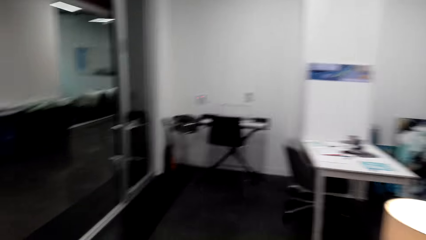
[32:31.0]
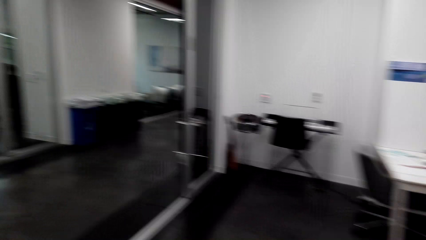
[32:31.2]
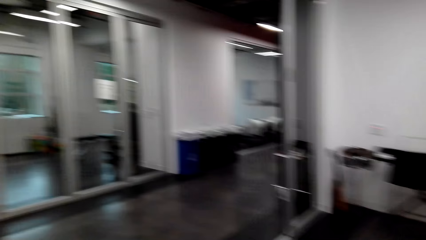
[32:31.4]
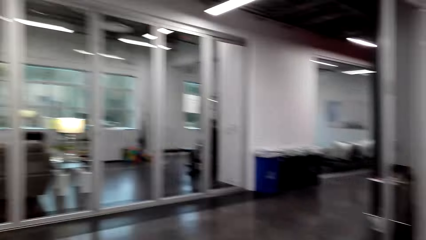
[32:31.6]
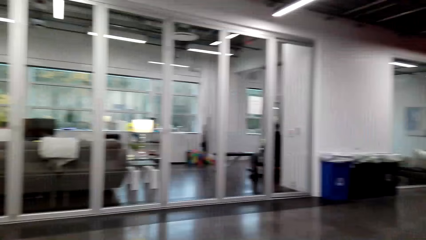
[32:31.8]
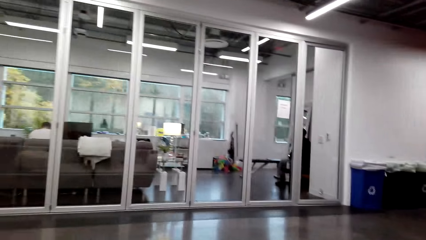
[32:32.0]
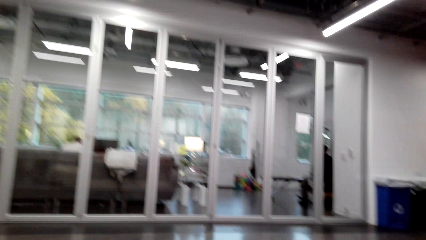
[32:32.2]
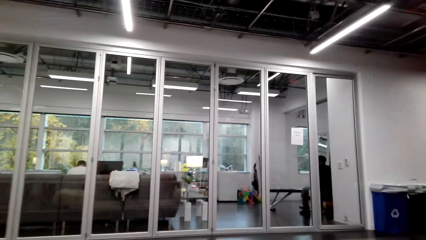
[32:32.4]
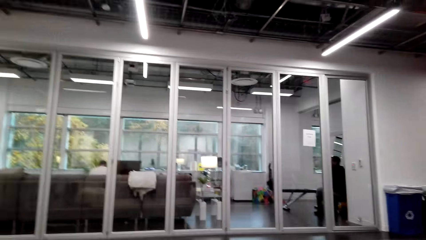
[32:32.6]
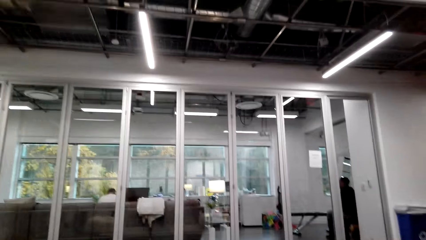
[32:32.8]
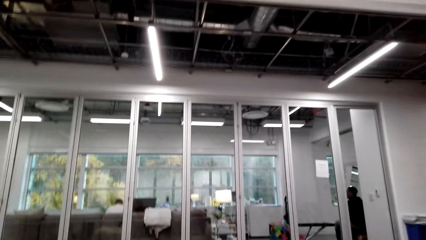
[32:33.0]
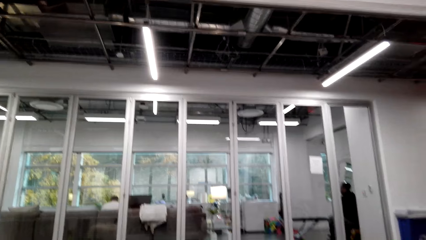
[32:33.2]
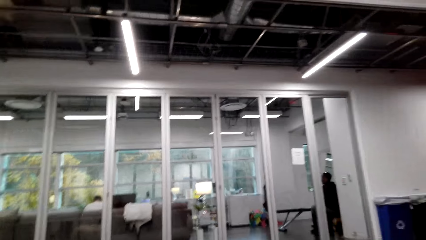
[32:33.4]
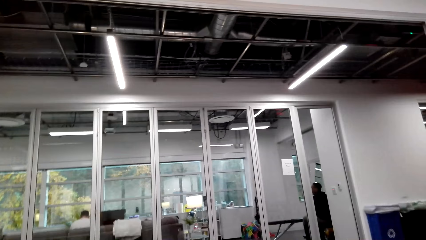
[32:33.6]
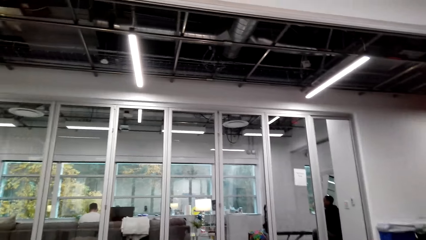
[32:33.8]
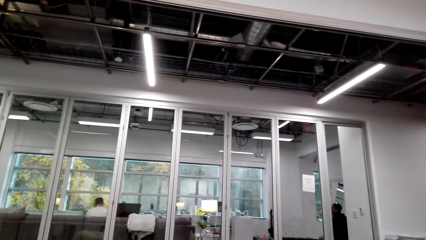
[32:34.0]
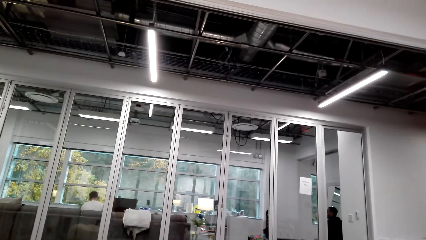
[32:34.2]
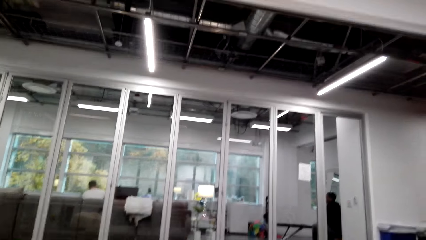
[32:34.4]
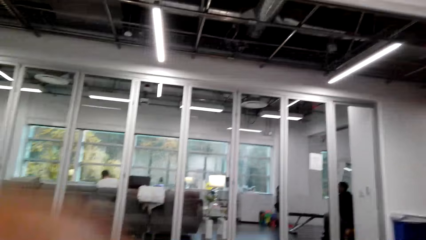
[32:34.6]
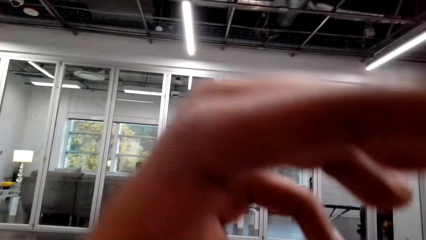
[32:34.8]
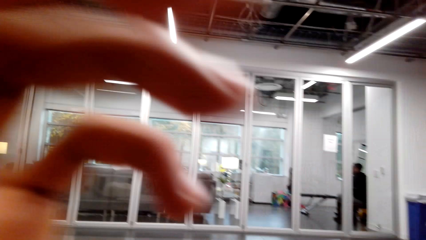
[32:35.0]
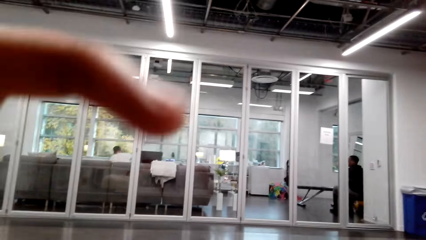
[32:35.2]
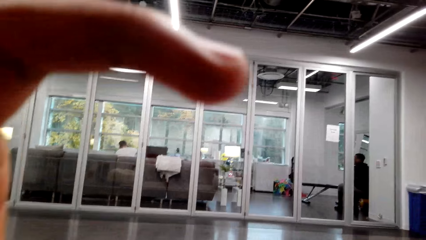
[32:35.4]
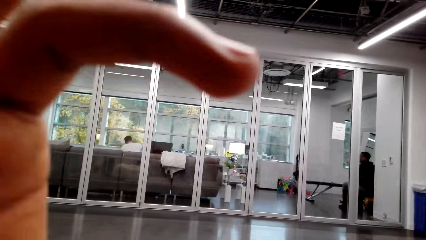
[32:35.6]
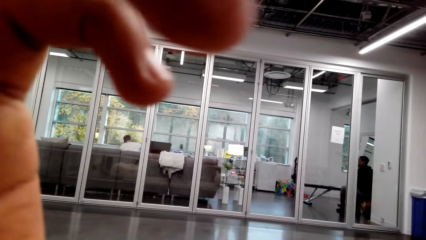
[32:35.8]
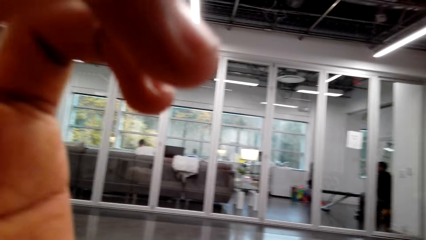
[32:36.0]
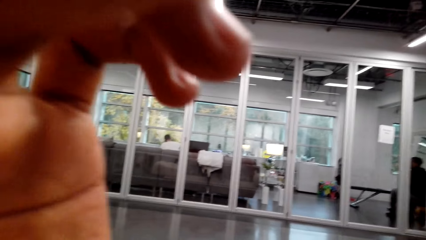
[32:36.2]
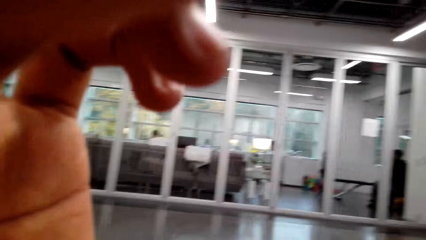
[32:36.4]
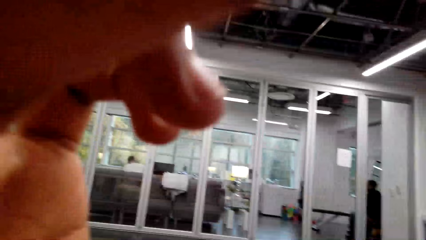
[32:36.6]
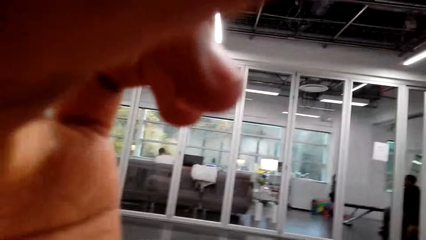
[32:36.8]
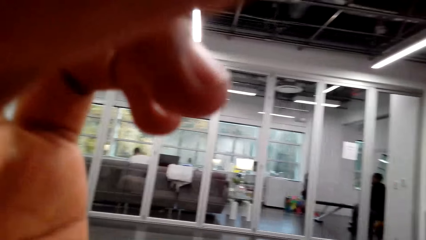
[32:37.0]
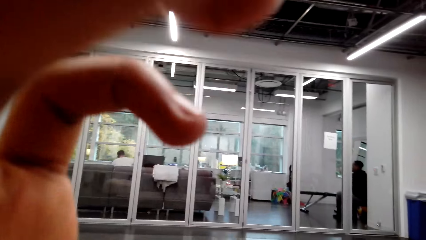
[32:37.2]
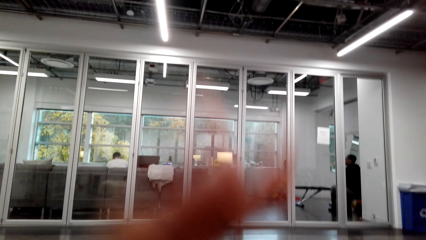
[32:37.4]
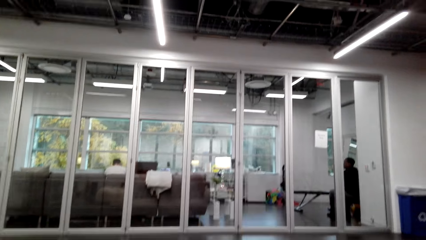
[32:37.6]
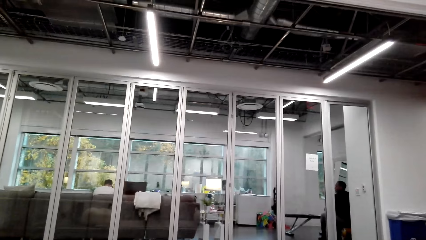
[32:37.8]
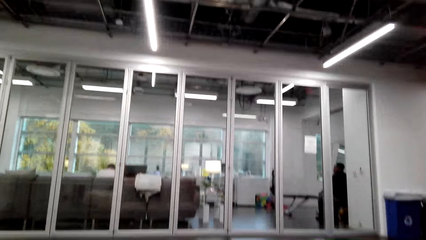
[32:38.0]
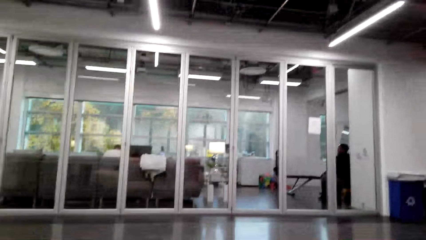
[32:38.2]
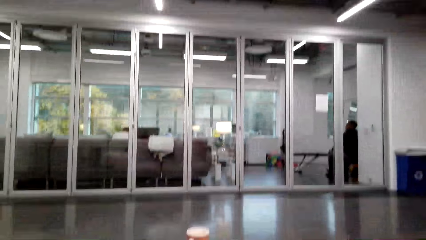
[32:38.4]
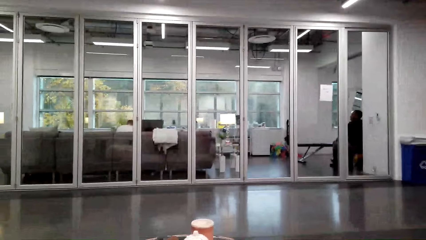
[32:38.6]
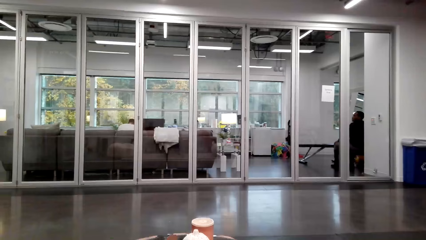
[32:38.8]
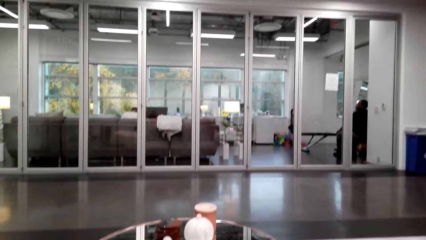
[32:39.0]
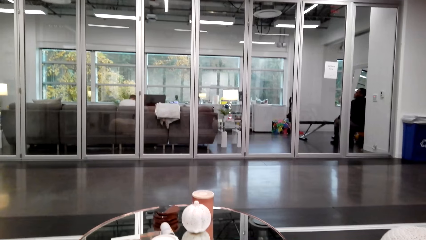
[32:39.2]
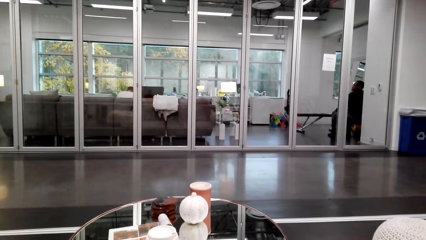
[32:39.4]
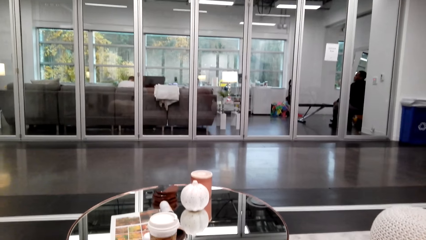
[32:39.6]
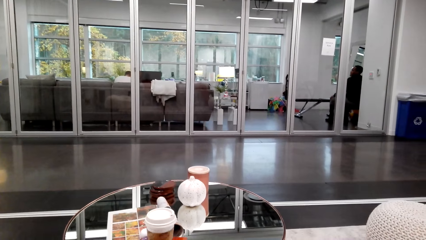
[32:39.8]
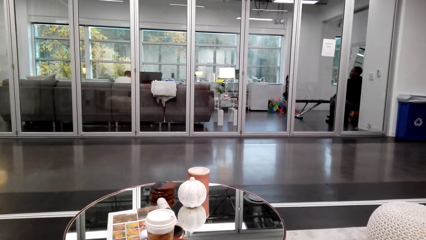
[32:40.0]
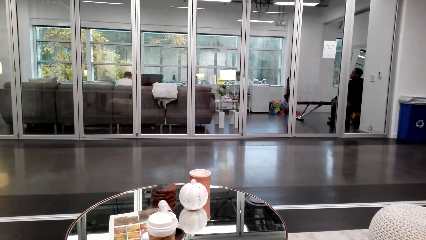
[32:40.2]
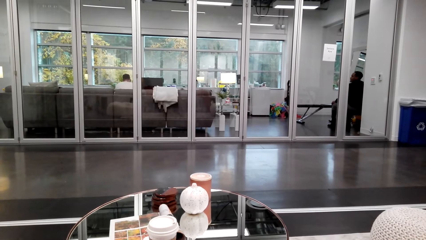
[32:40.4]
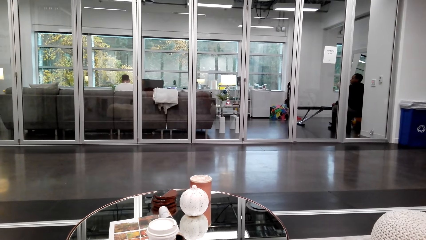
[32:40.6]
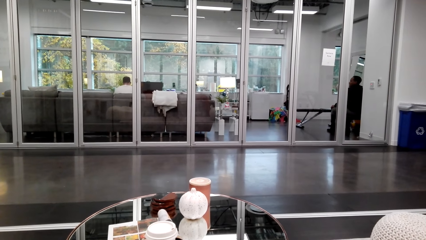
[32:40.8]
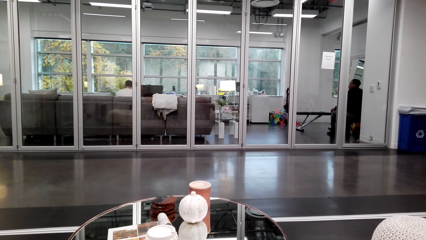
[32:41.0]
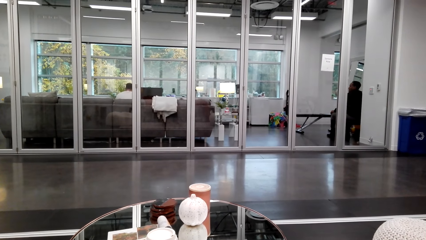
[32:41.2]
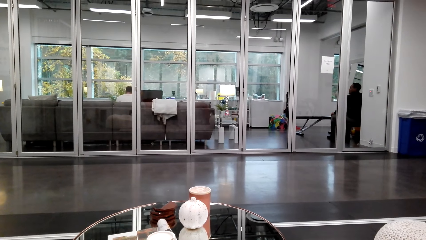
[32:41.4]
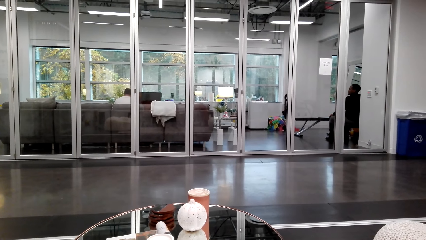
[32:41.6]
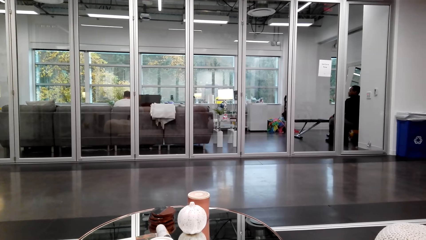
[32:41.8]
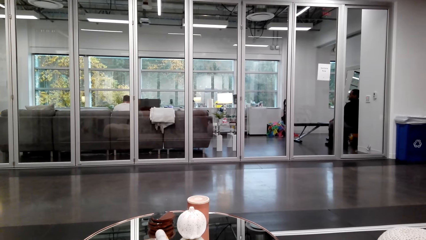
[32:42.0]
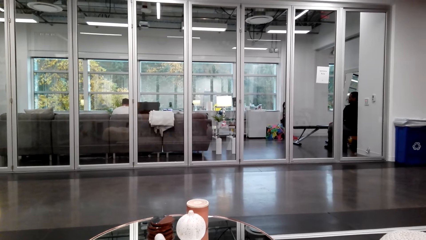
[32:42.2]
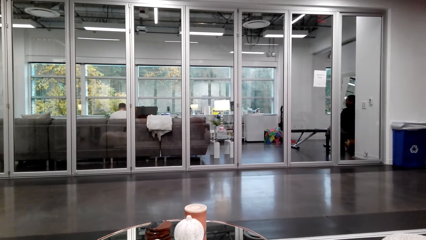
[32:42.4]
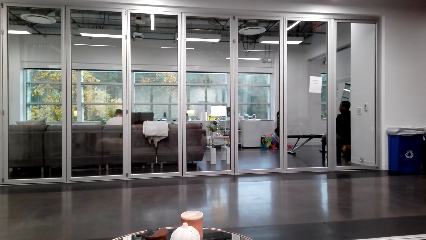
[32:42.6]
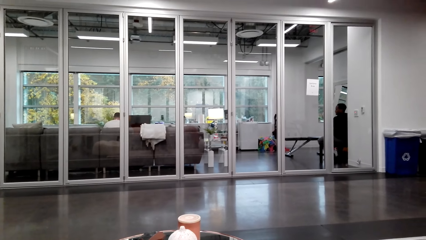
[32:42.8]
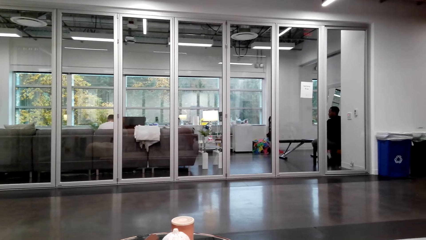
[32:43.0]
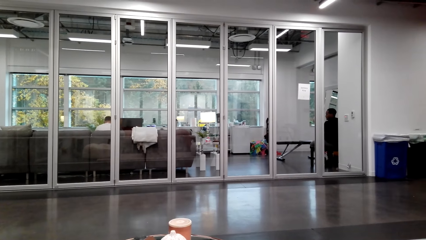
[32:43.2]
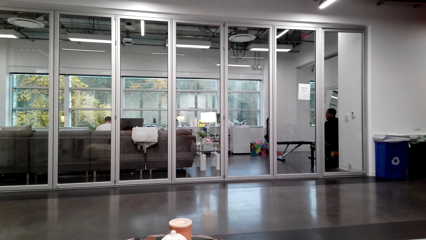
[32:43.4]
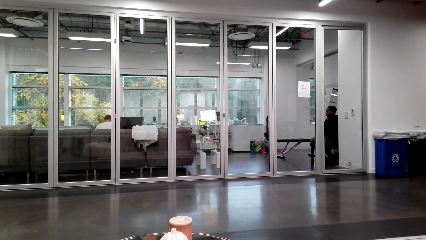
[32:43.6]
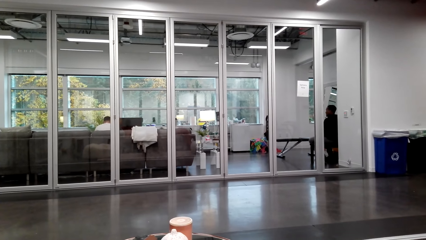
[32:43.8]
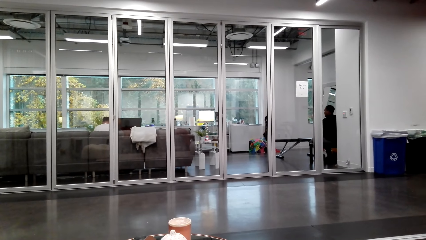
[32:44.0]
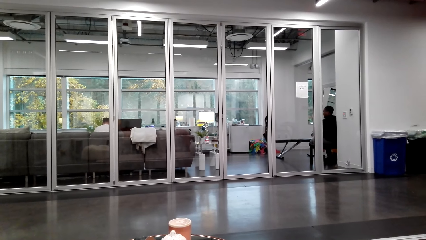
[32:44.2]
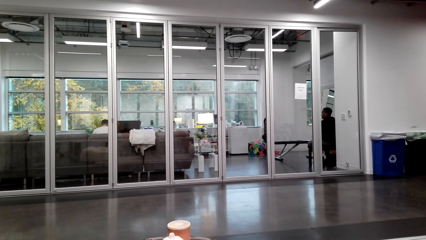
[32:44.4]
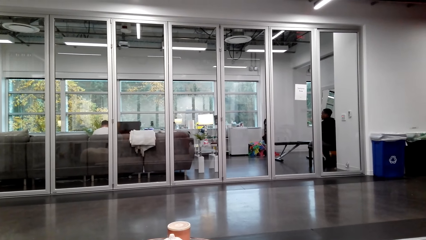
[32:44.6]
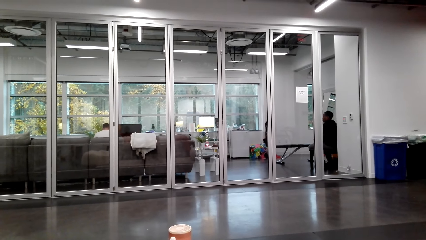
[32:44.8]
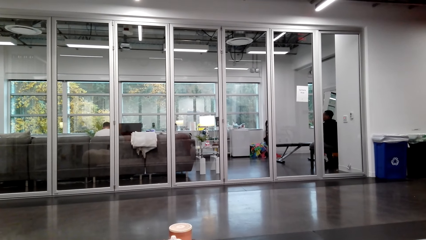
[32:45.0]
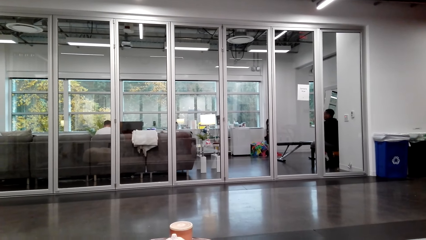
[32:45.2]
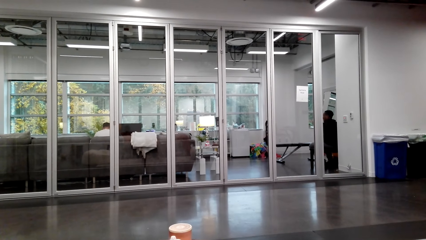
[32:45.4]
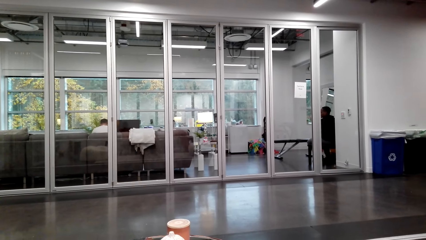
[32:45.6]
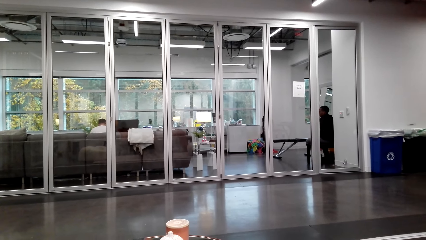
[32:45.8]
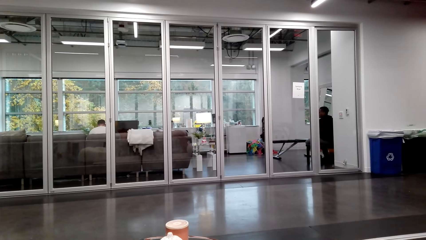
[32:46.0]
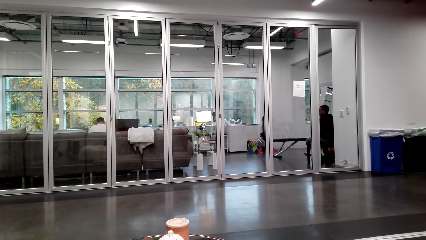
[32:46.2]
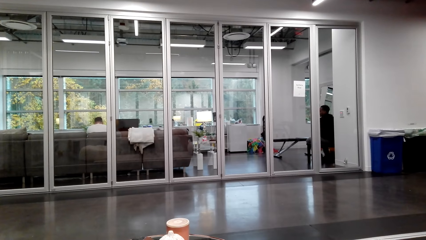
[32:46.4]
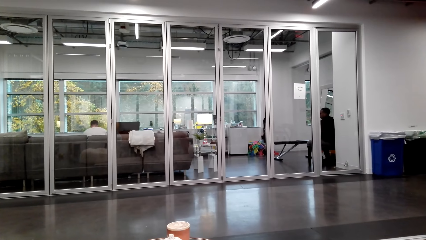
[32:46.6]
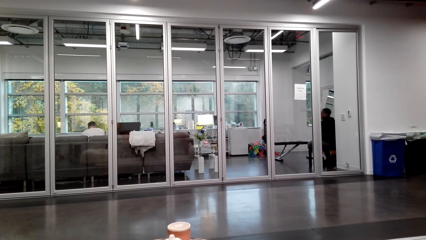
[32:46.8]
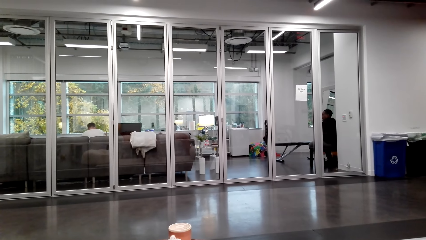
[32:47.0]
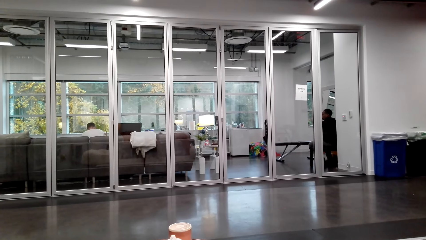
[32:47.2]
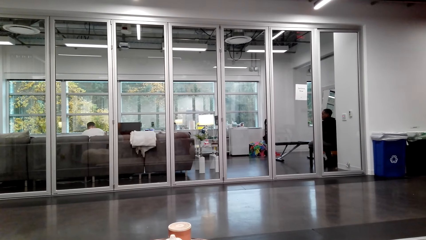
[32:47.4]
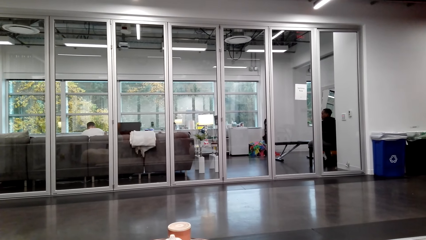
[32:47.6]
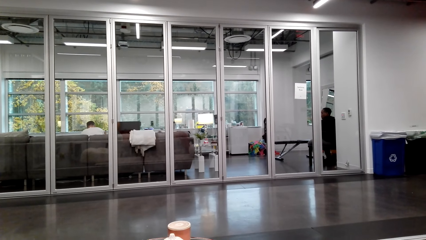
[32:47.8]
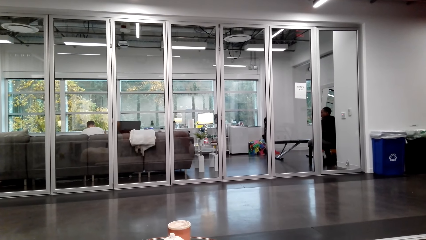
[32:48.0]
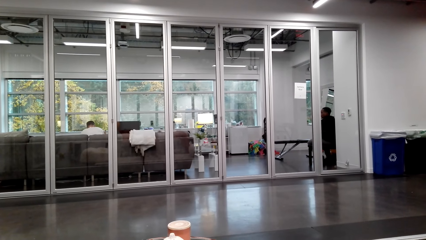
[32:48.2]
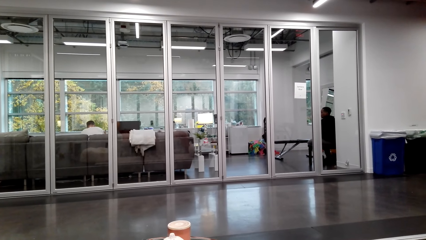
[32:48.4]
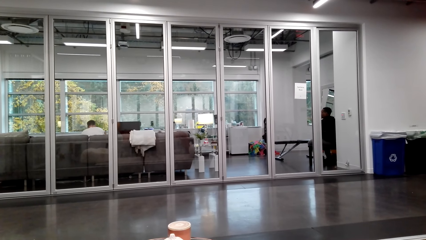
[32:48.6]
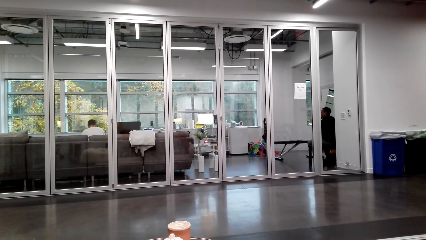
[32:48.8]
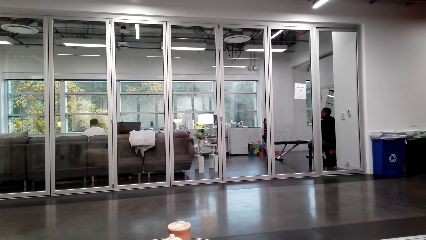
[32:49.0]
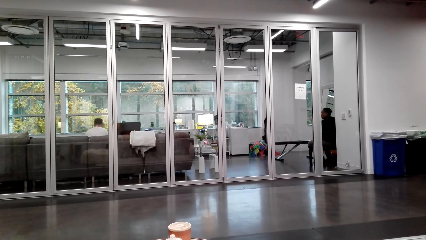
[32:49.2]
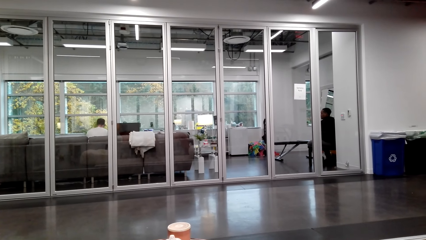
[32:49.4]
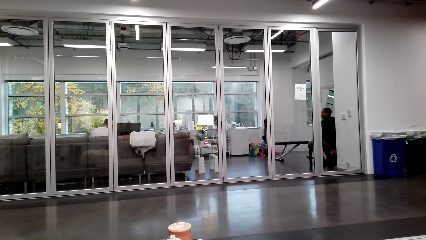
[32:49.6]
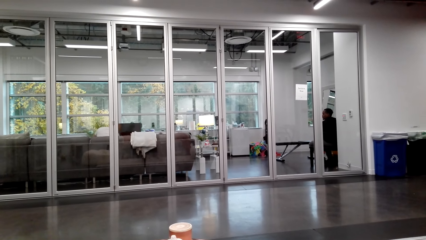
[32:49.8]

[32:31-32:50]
The camera wearer sits on the couch. They adjust the camera. They look around.
